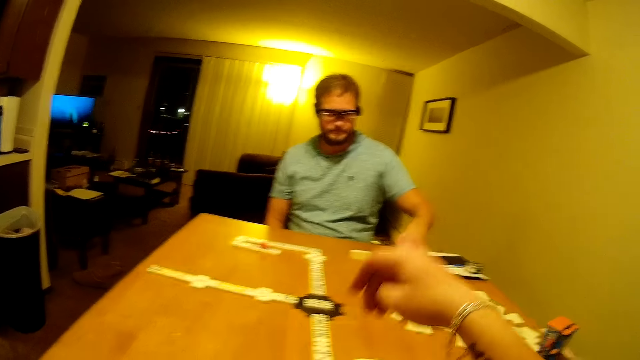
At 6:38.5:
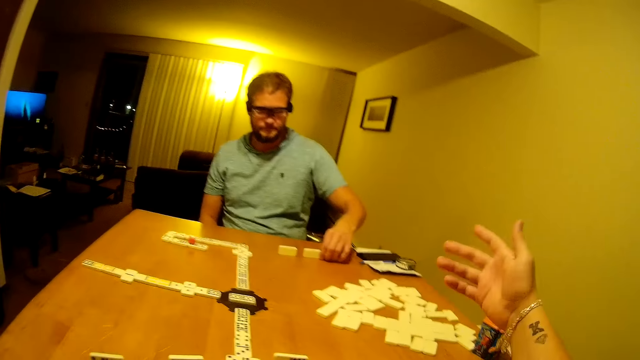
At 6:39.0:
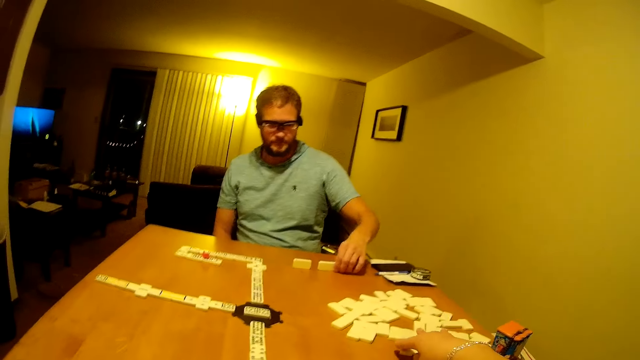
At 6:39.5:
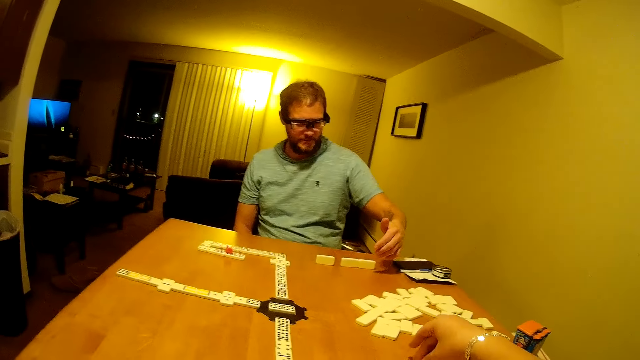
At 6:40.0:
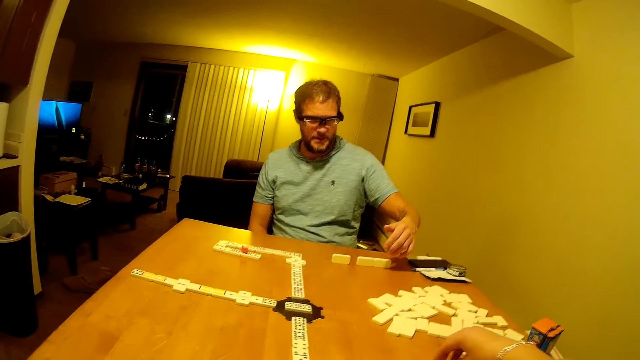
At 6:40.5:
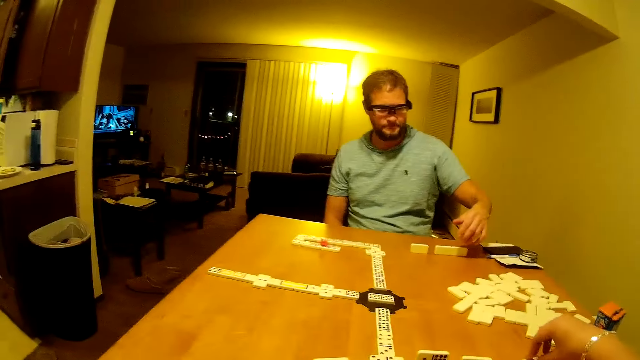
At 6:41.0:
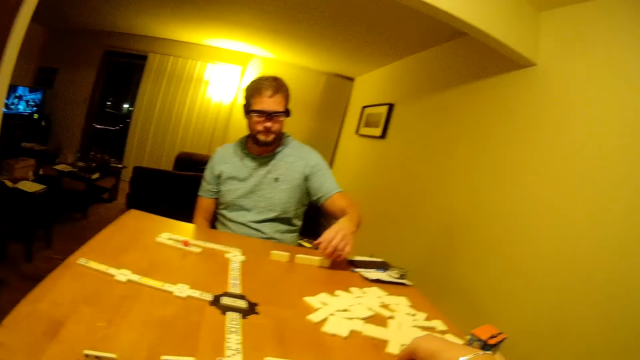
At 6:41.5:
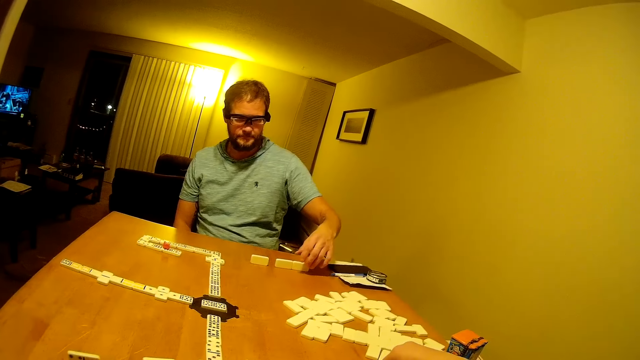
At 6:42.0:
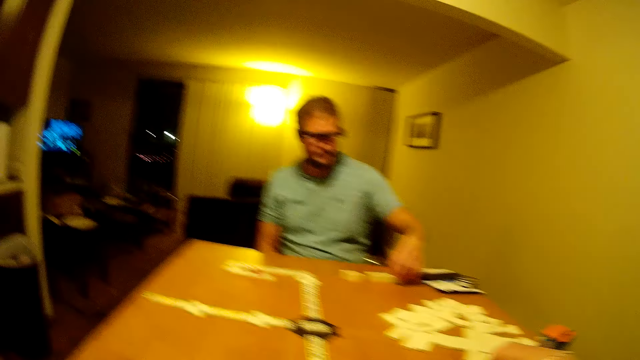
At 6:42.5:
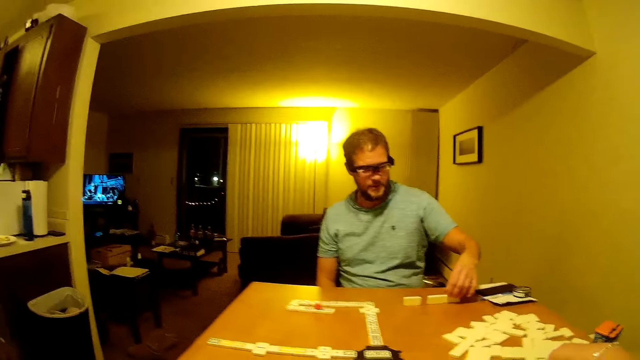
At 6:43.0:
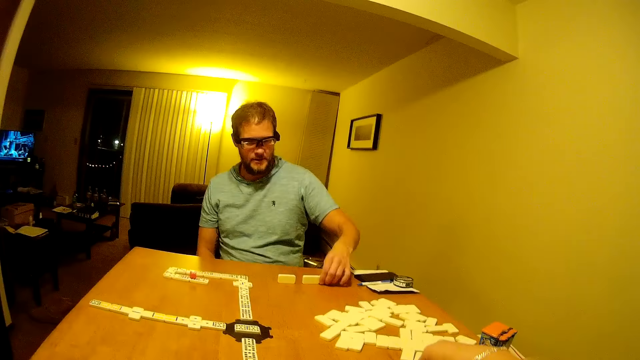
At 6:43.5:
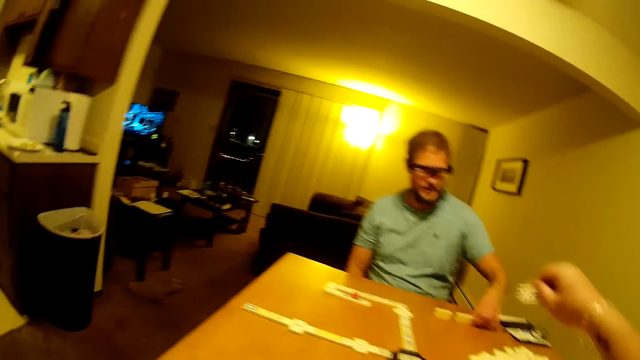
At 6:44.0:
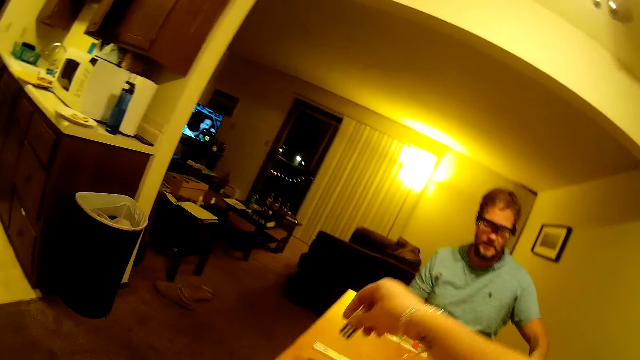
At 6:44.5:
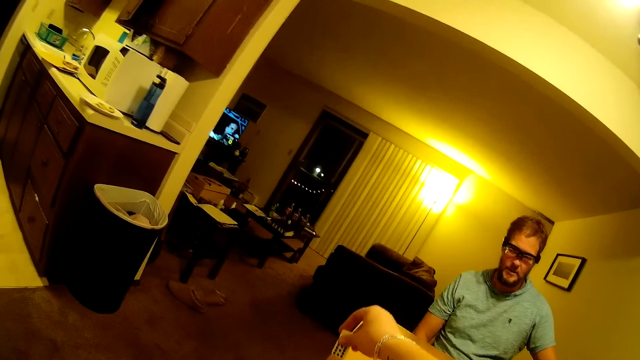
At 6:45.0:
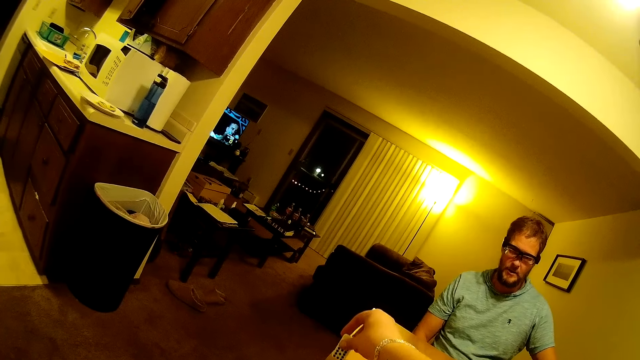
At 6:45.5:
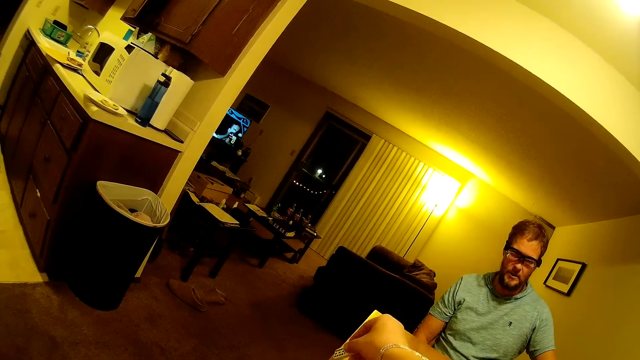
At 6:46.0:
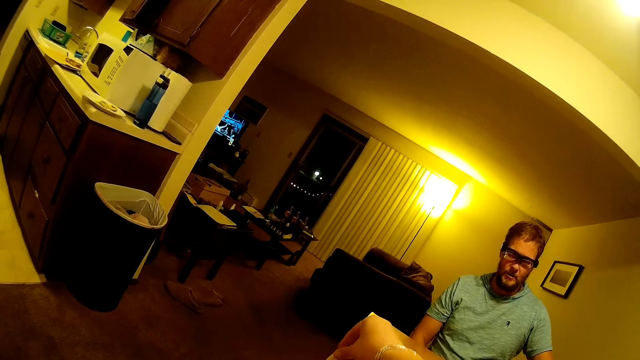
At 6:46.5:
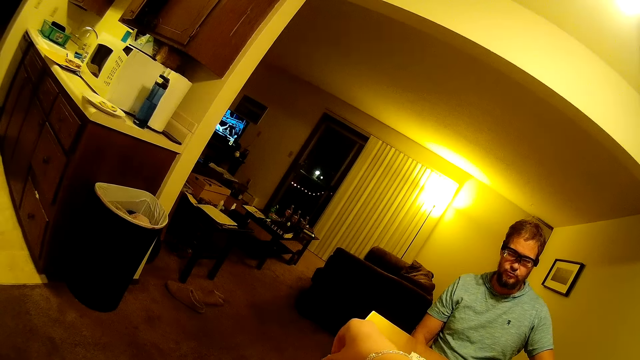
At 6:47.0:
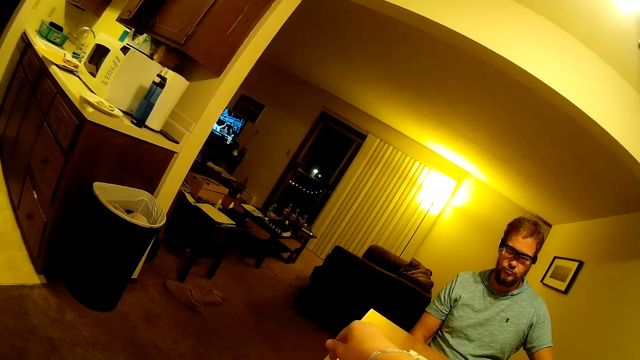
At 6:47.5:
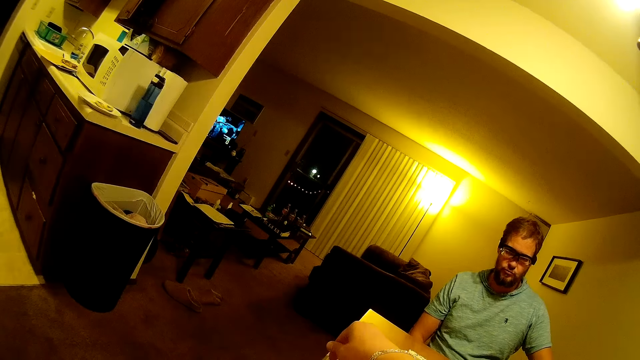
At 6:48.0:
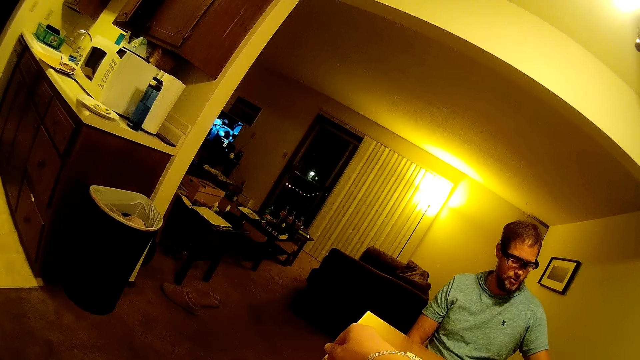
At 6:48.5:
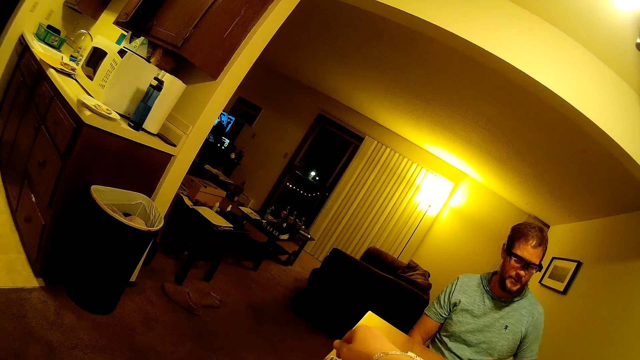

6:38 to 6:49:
The camera wearer speaks to a man. They pick a domino piece. The man looks around. The man speaks to the camera wearer. The camera wearer places the domino on the line of the dominoes.

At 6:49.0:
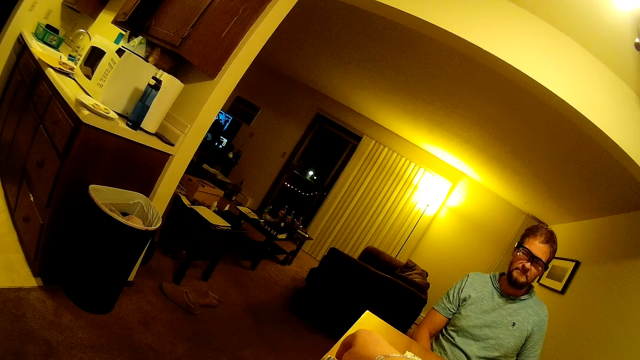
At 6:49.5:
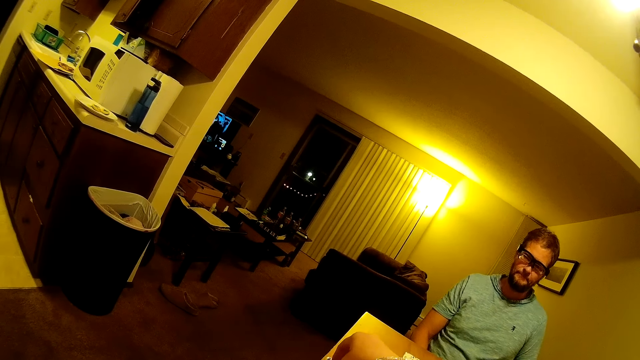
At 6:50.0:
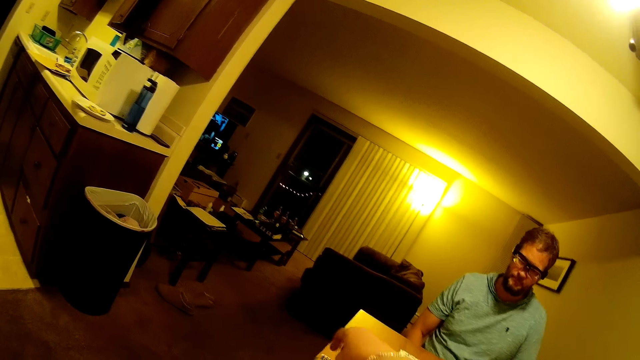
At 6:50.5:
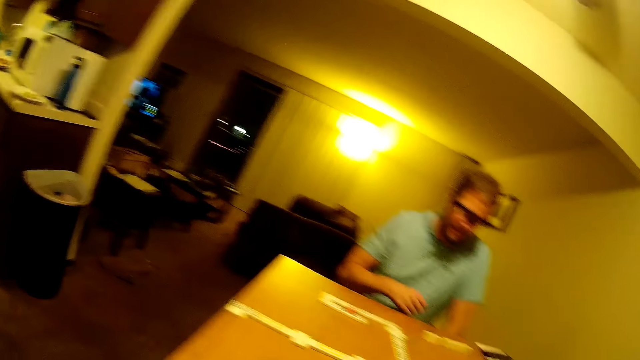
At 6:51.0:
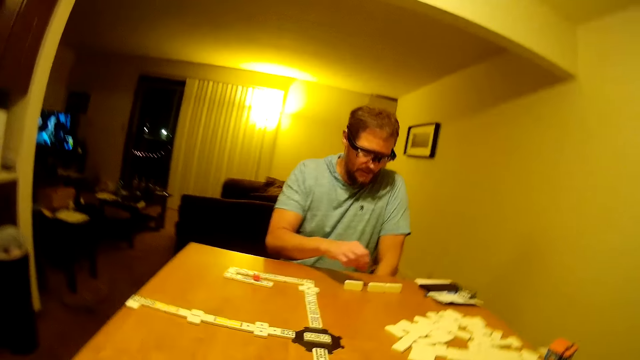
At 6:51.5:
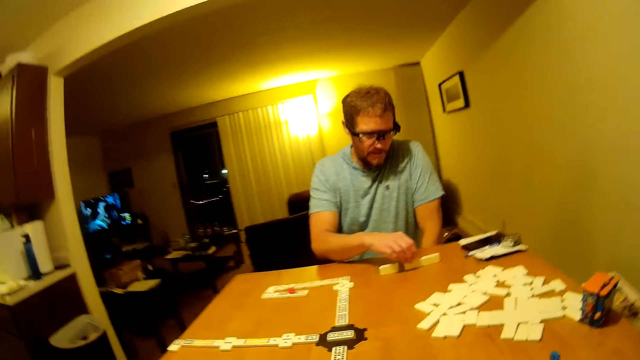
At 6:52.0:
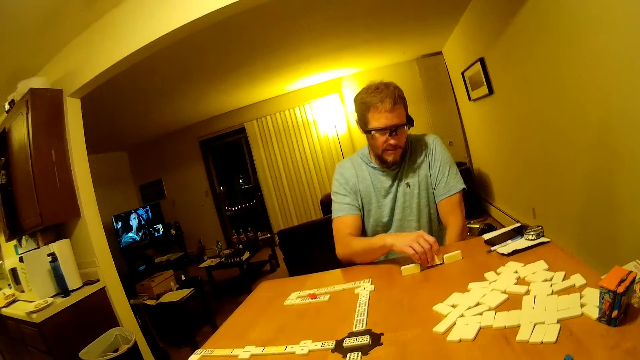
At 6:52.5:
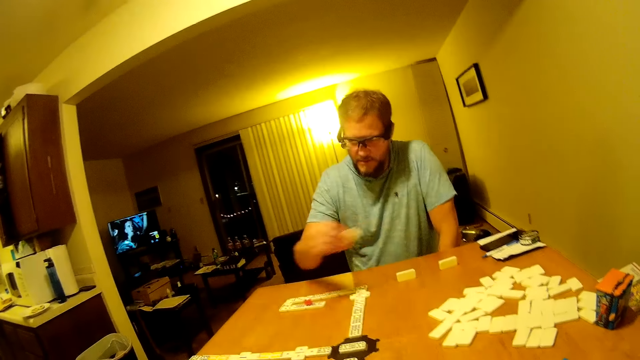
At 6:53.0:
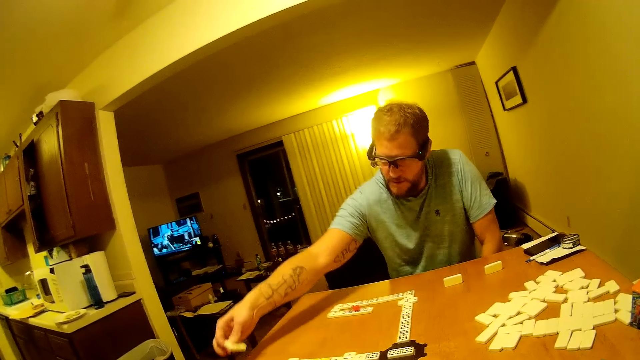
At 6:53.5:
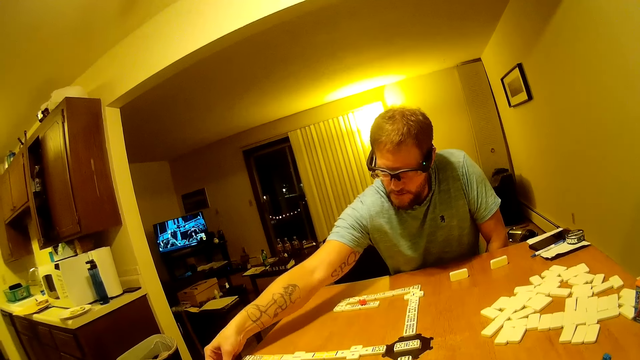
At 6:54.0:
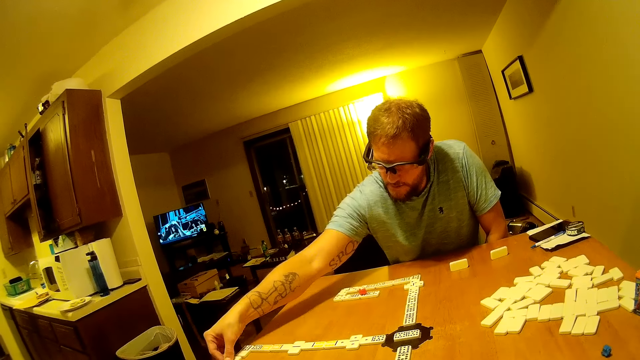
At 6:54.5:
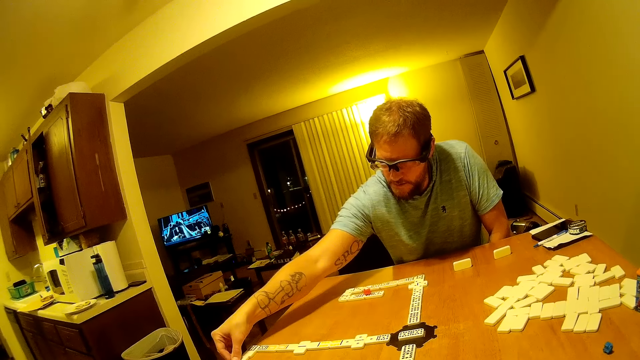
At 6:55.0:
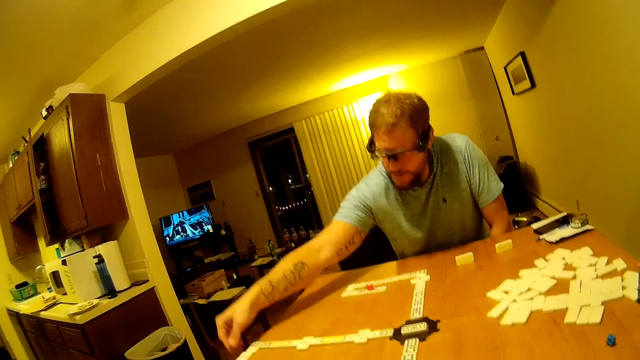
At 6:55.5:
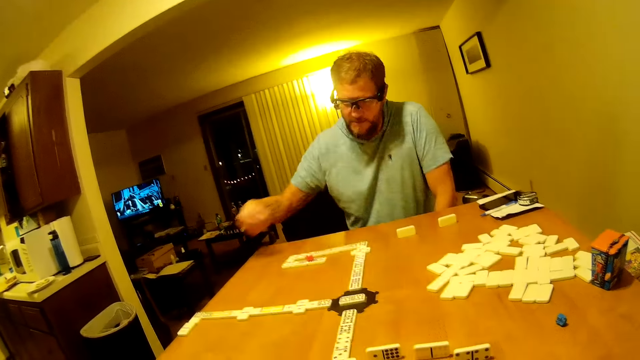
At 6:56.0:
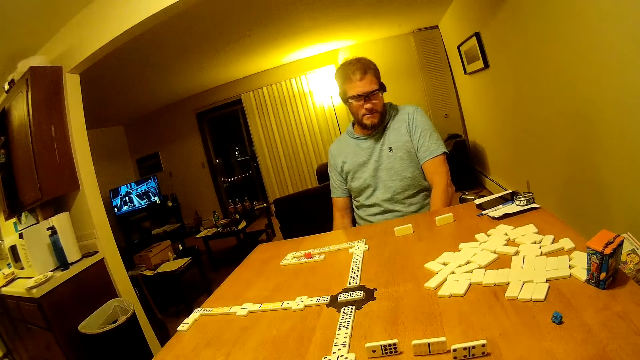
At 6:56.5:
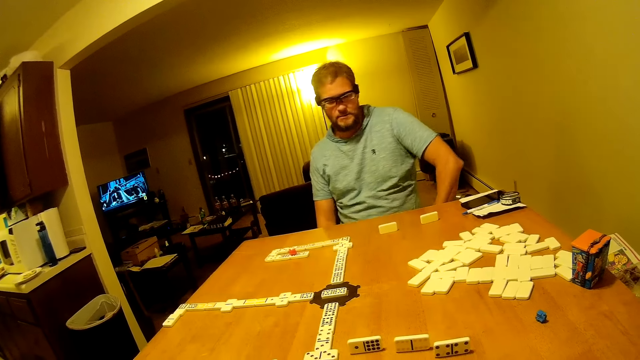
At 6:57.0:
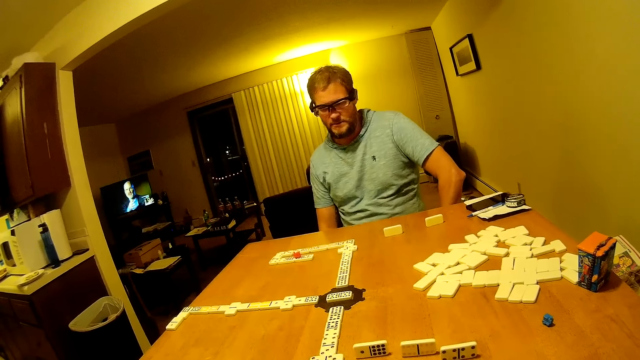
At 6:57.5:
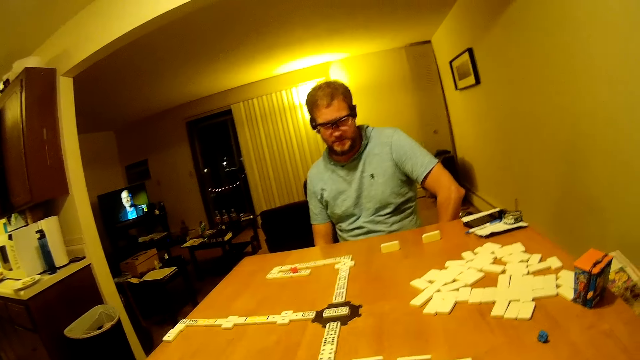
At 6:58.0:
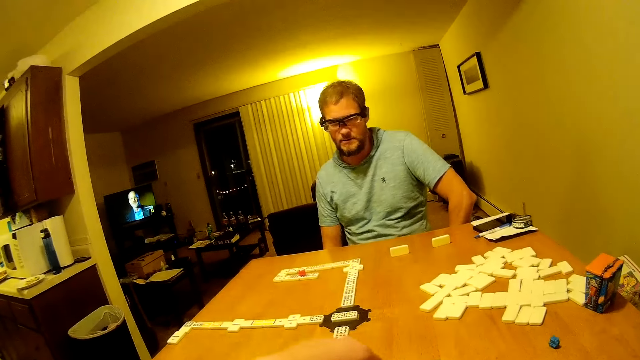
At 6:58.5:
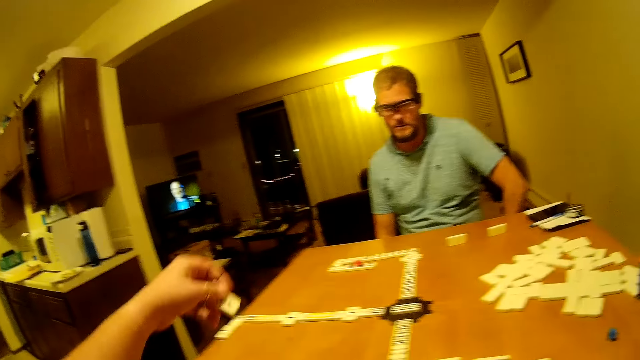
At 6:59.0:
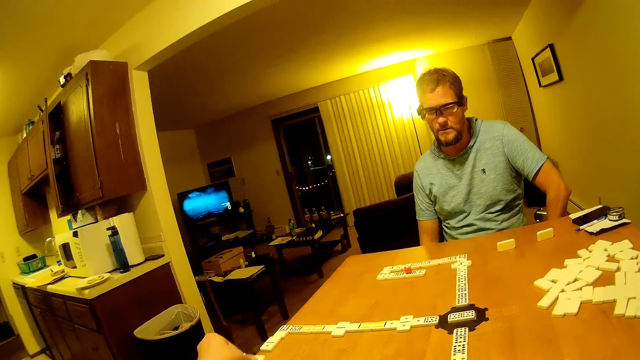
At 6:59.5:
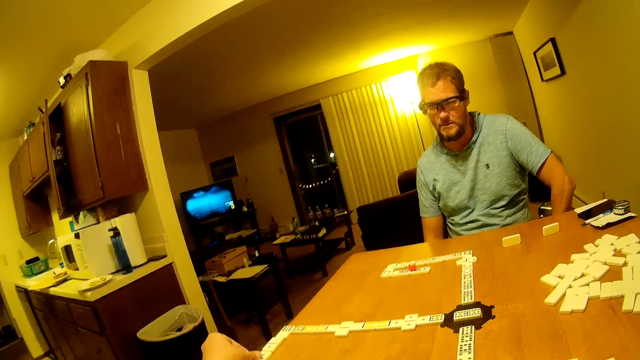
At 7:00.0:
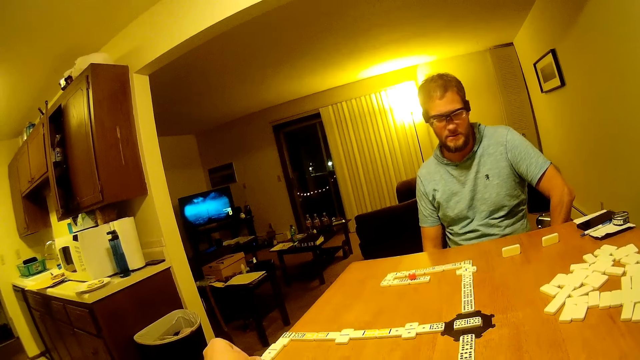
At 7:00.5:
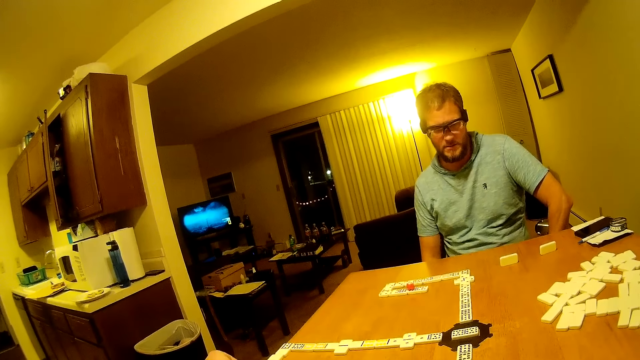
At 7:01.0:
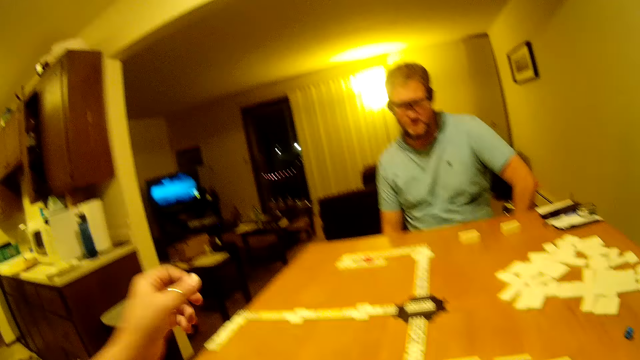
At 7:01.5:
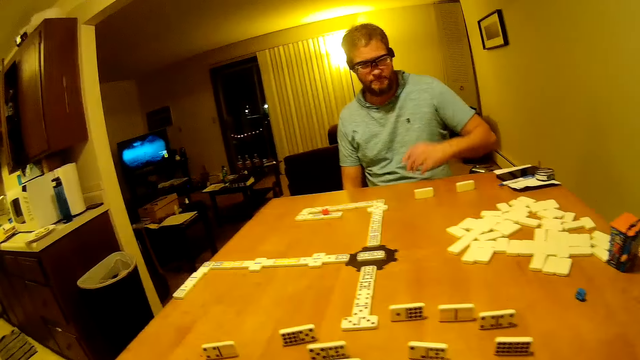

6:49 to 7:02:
A man picks the domino from the table and places the domino on the line of the dominoes. He looks around. The camera wearer picks the domino from the table and places the domino on the line of the dominoes.
